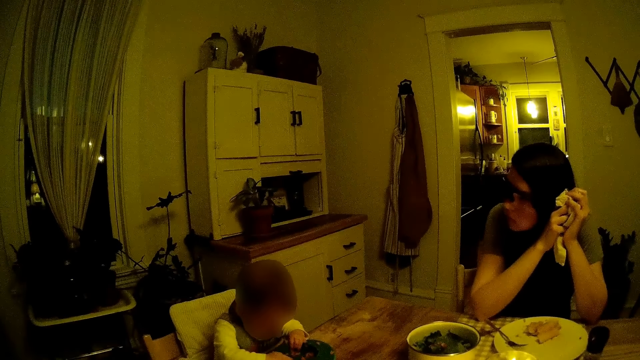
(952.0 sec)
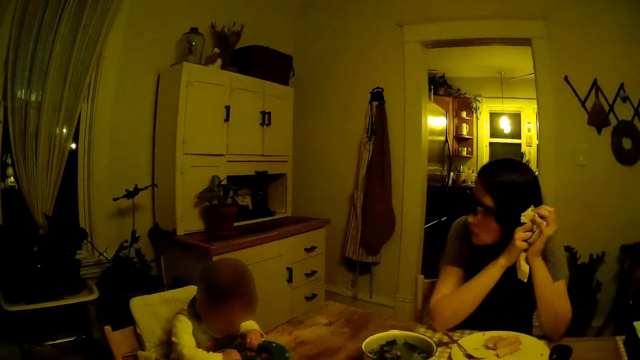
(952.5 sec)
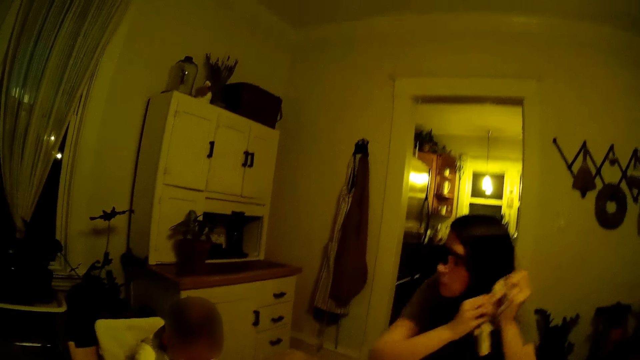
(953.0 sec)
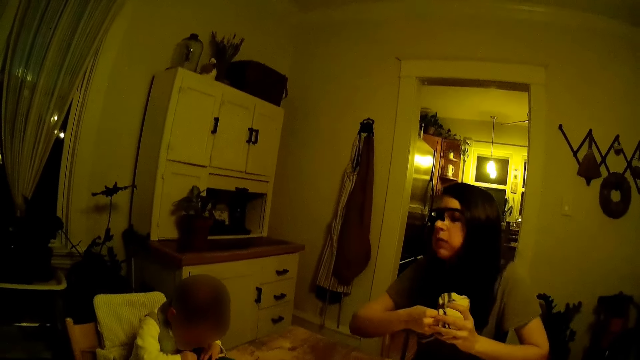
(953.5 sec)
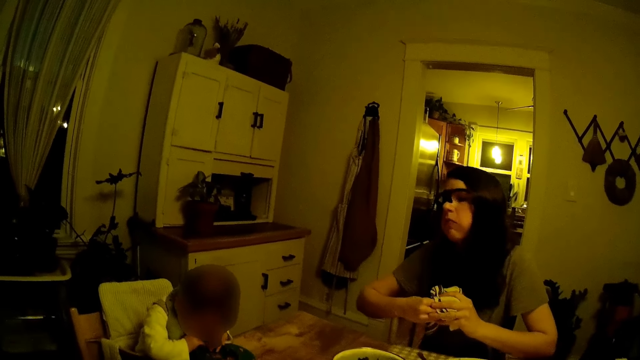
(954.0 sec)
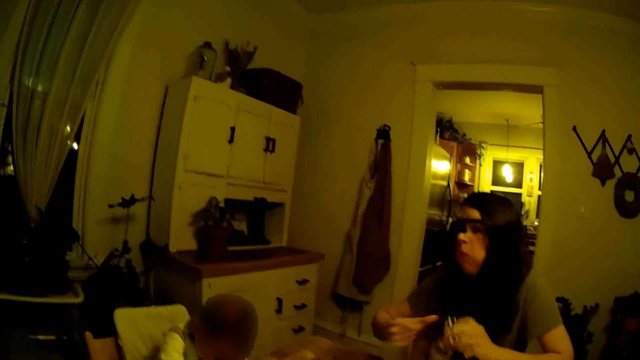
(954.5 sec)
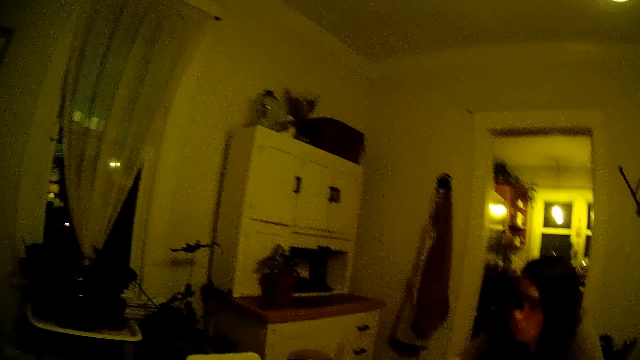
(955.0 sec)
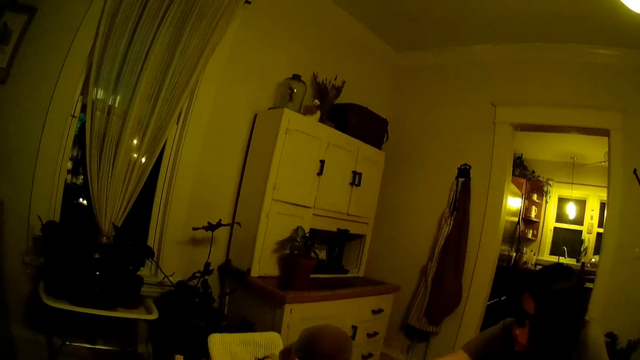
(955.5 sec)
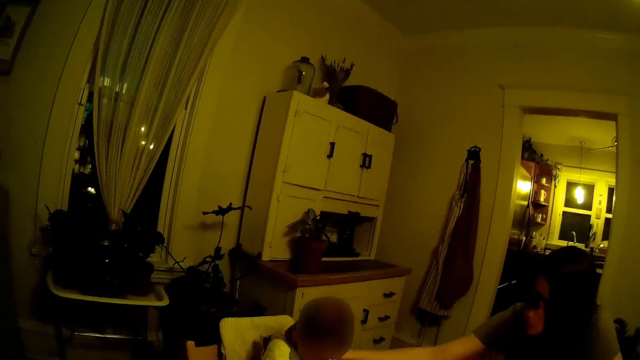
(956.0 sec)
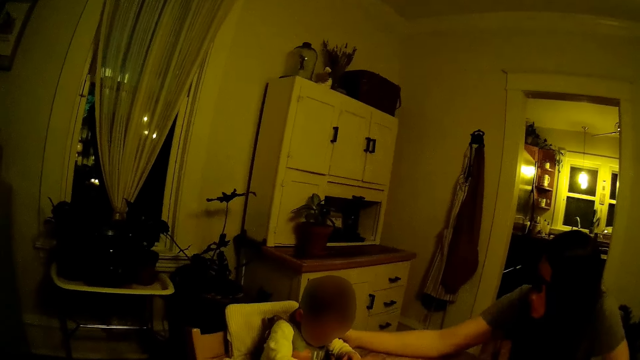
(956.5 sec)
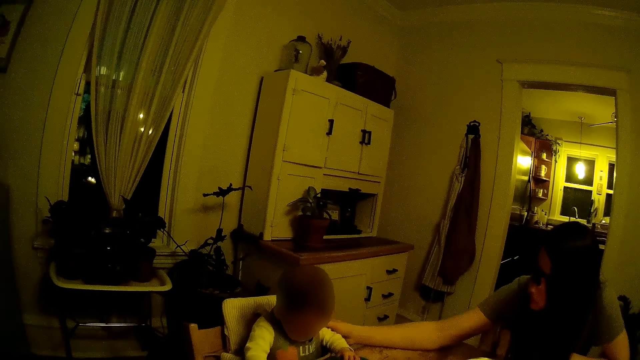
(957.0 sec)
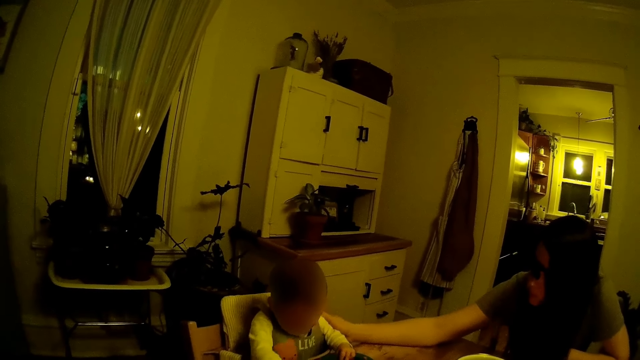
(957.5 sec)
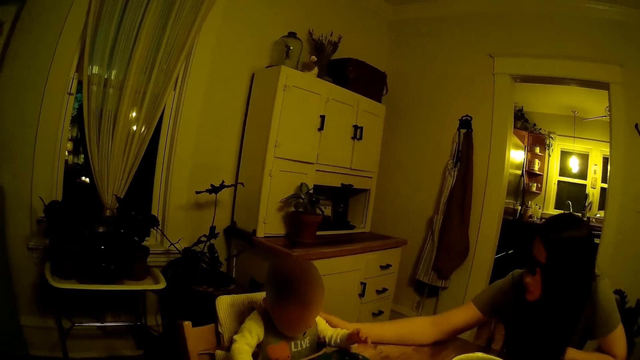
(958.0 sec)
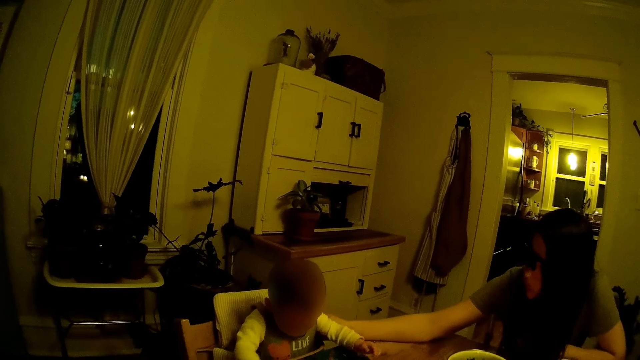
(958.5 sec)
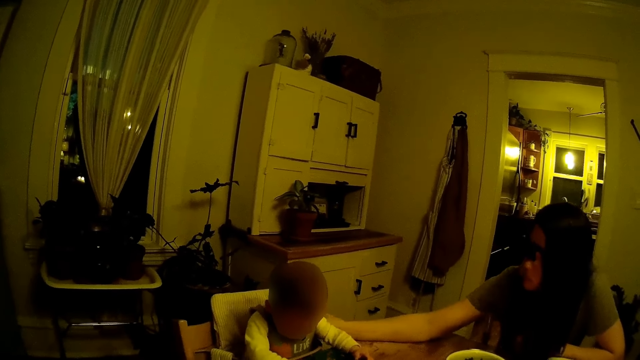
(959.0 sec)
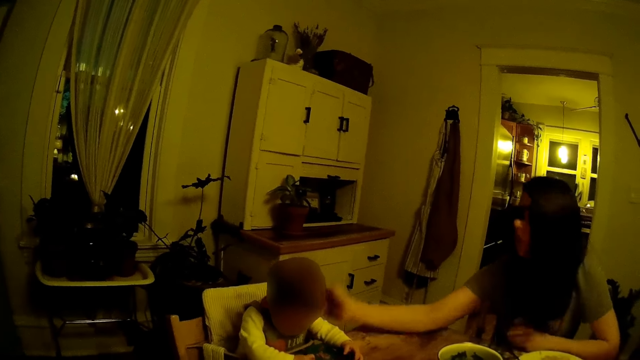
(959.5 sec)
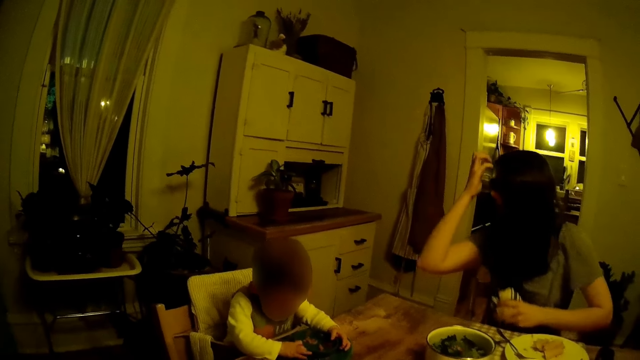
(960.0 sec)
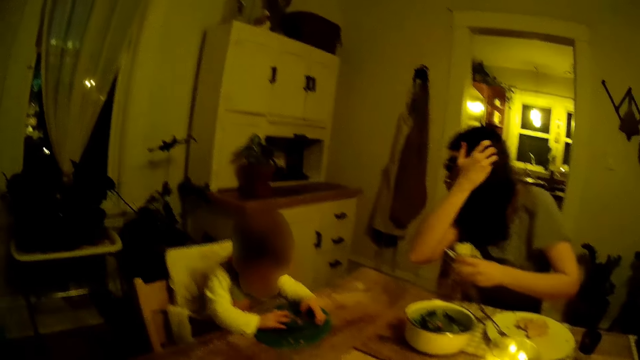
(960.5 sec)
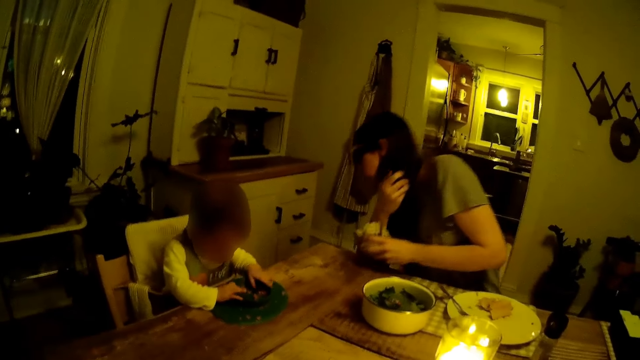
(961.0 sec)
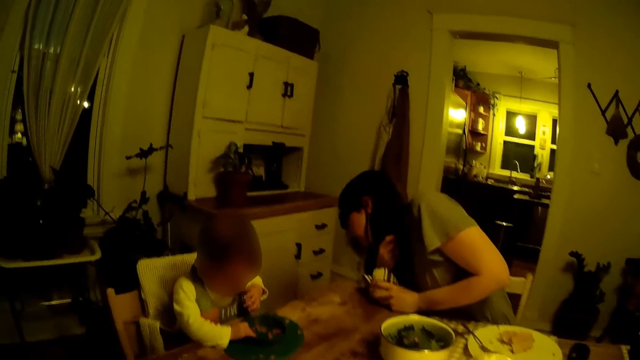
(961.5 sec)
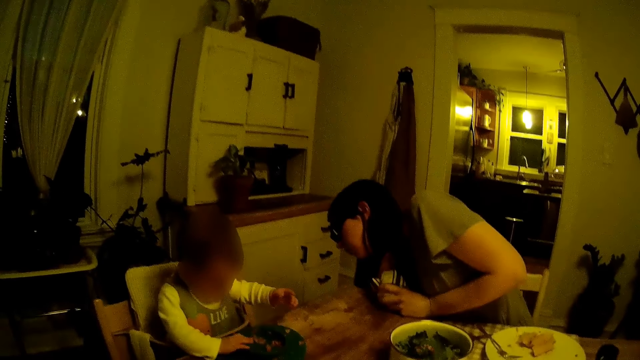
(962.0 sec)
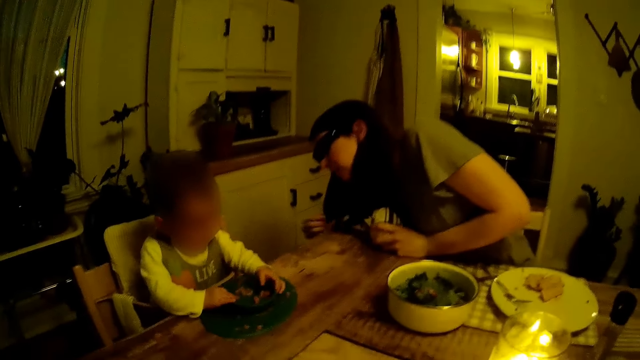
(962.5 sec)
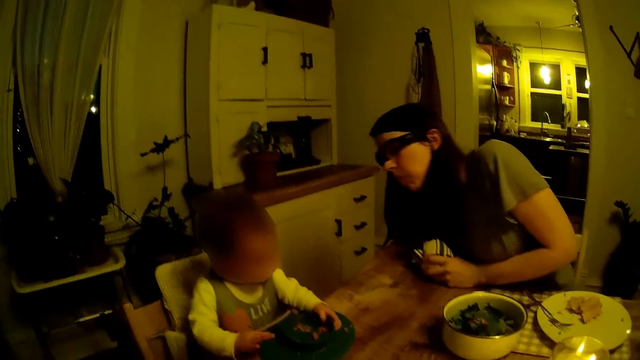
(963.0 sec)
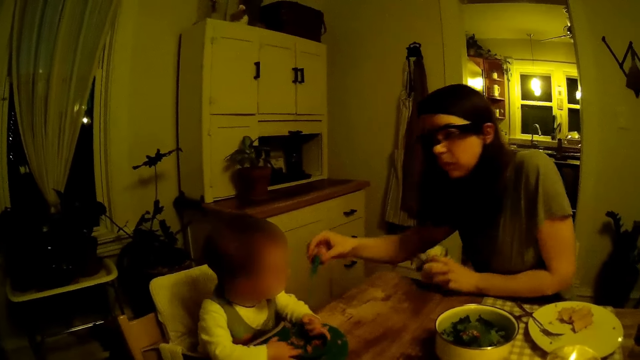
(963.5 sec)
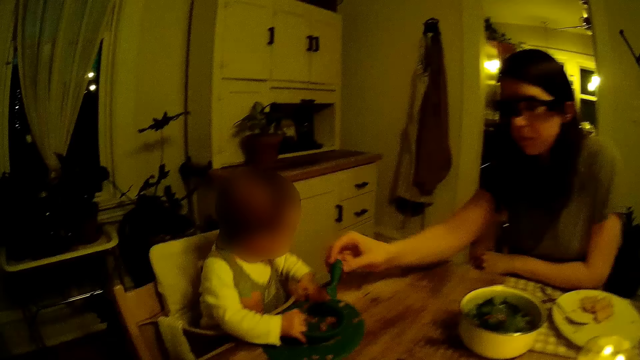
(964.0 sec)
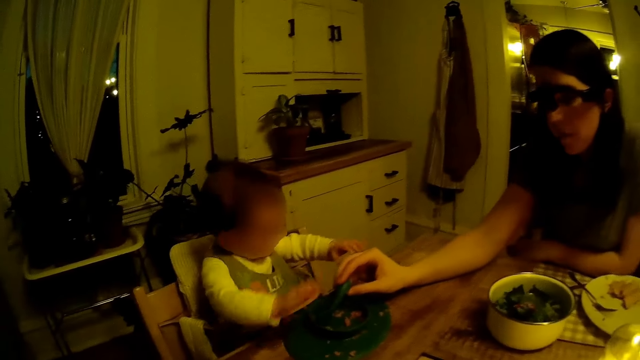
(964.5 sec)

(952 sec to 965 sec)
The woman passes the napkin to her left hand from her right hand, stretches the hand to the baby, interacts with the baby, and touches the baby with her right hand. The woman removes her right hand from the baby, packs her hair with her right hand, places her left hand on the table, and holds a spoon with her right hand. The woman gives the baby a toy.

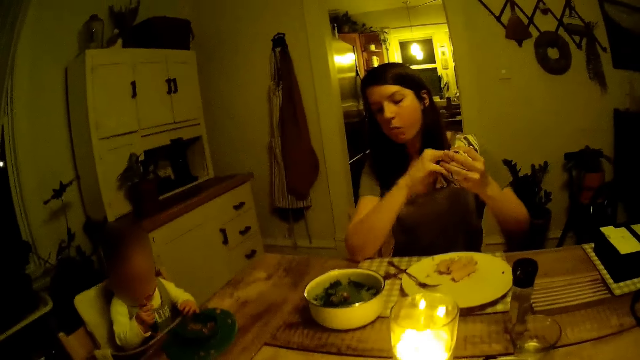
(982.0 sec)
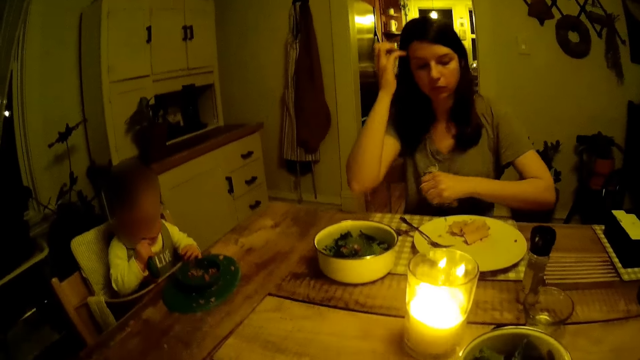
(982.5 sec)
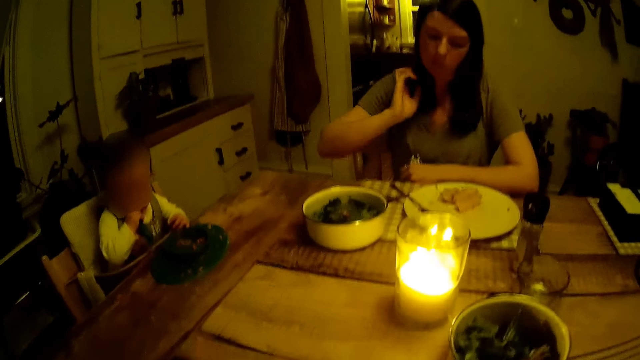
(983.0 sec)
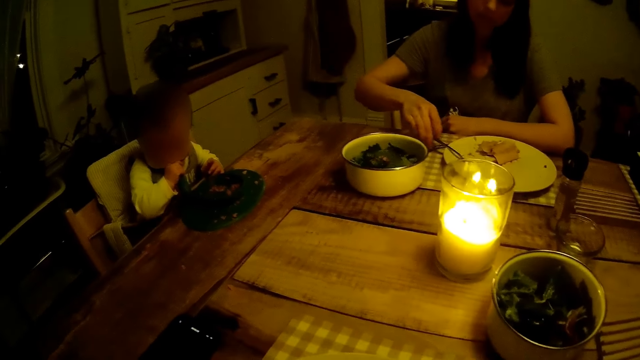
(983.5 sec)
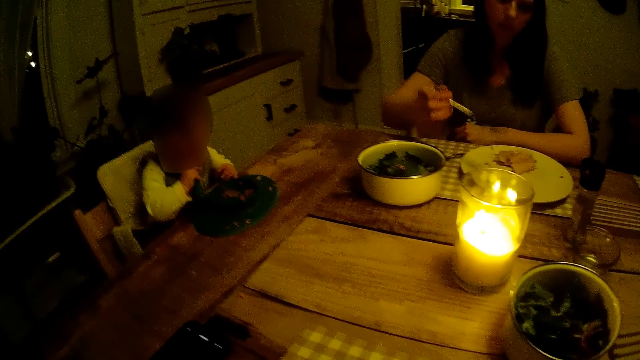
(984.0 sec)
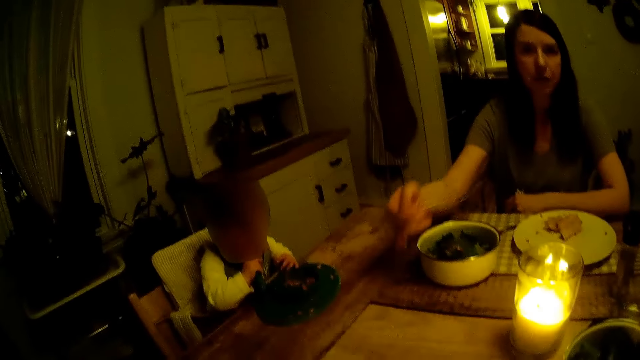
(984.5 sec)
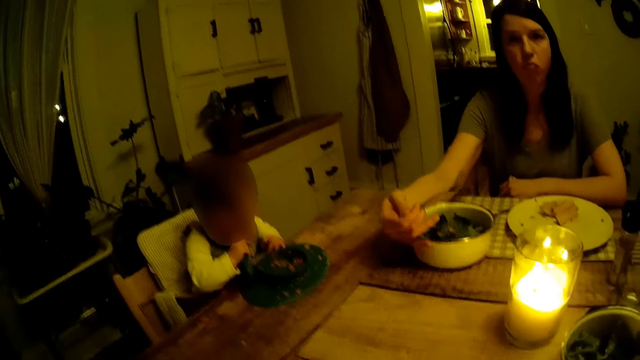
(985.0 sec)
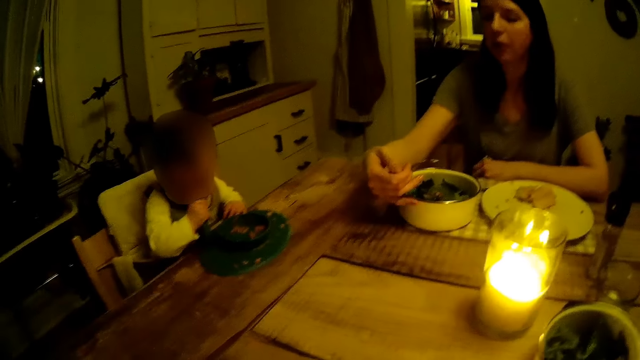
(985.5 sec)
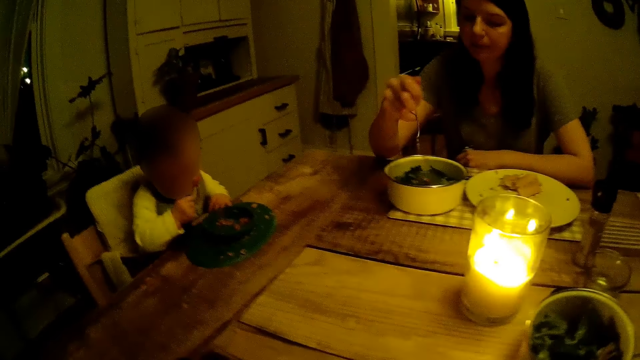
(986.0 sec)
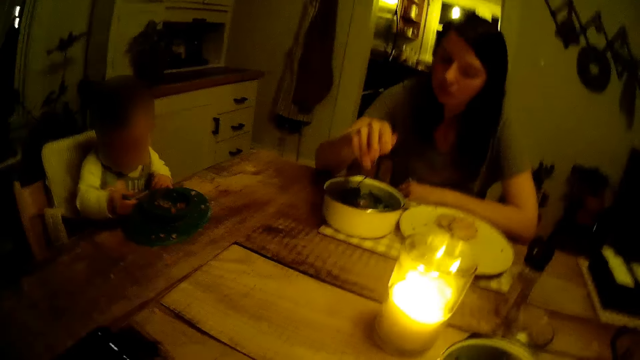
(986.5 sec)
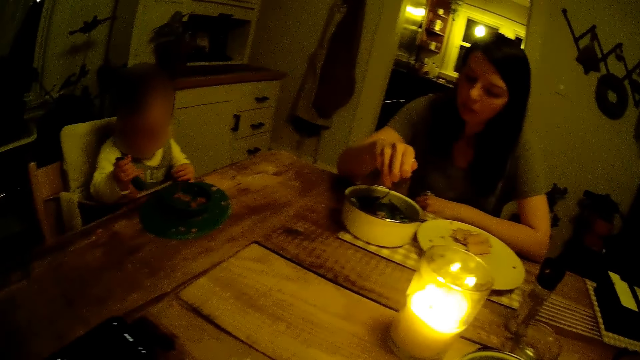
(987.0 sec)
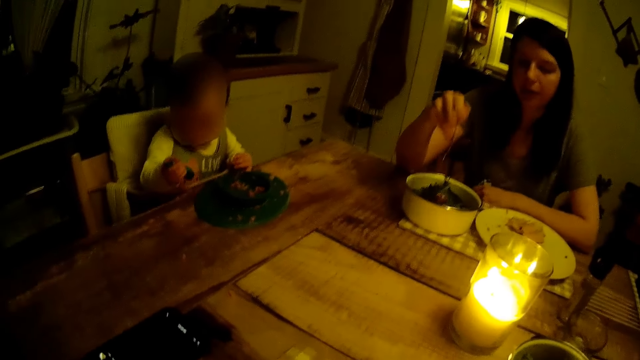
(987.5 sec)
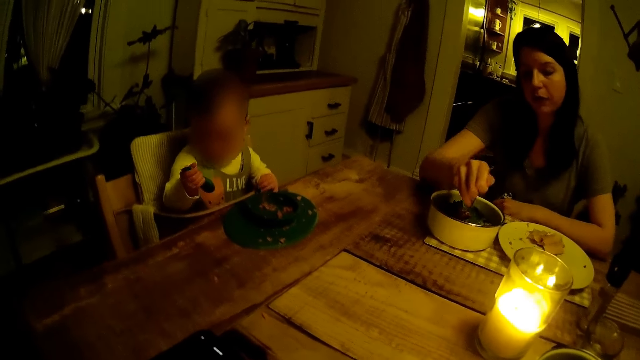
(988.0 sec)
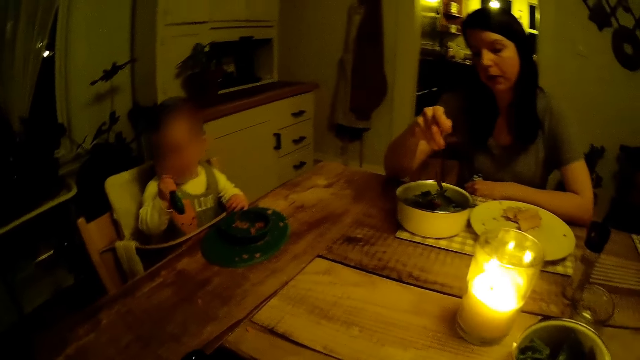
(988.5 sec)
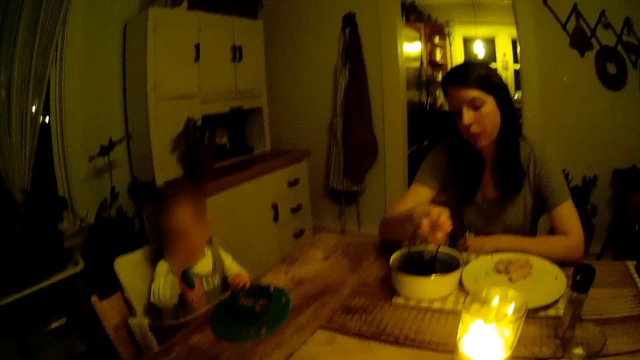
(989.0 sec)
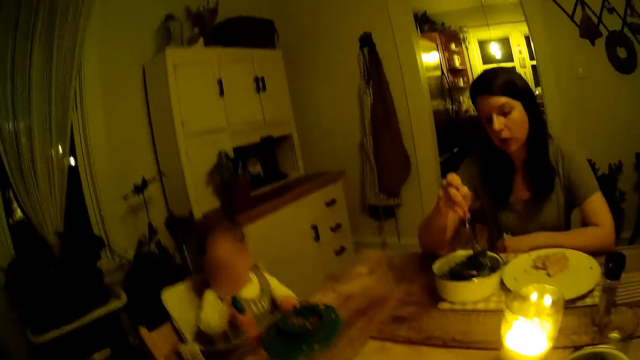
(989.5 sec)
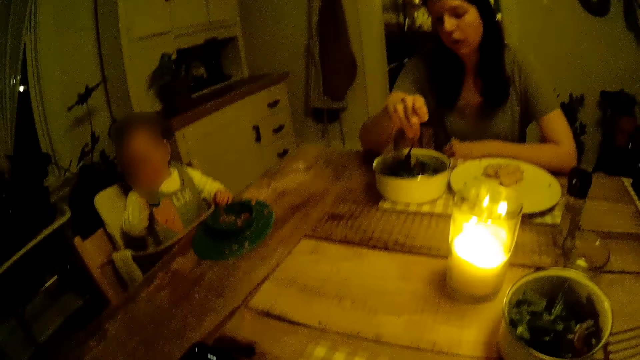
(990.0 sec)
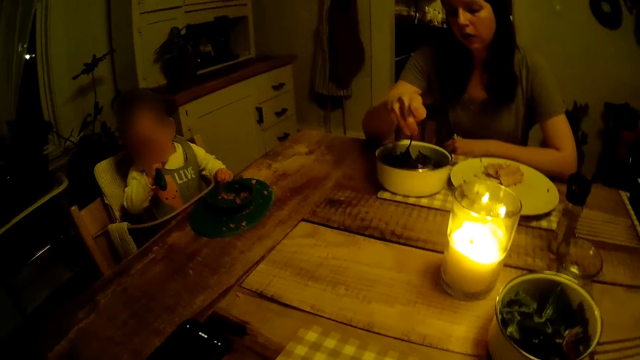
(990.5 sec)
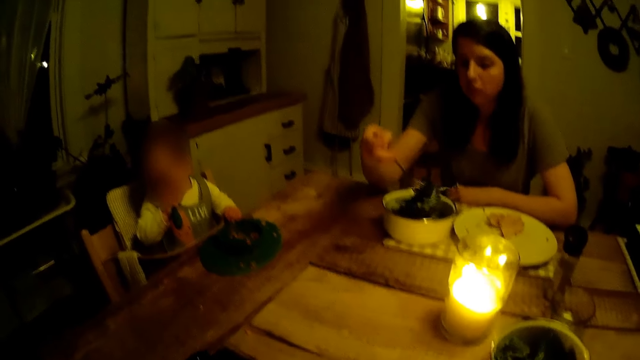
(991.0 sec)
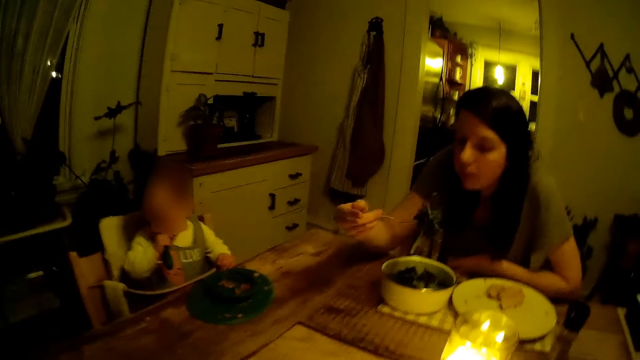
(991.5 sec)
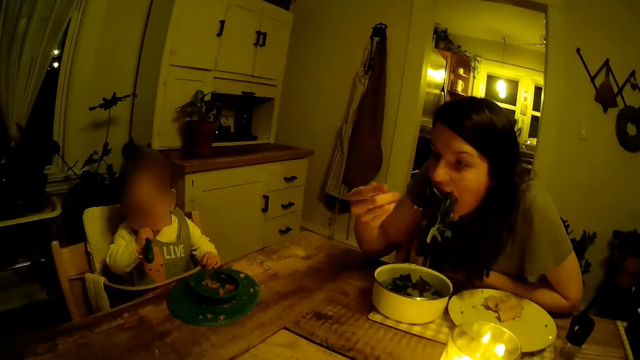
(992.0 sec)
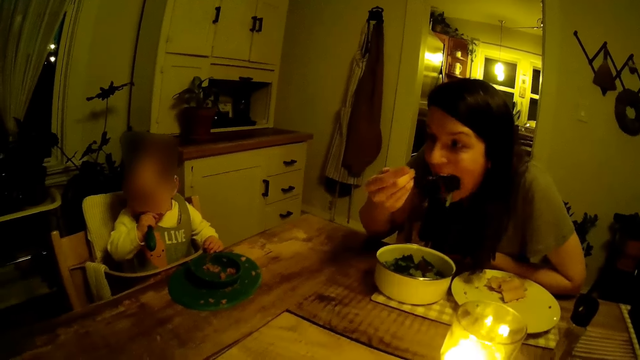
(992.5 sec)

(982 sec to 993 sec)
The woman passes the napkin to her left hand from her right hand, picks the fork on the plate with her right hand, pulls a bowl or serving dish on the table with her right hand, and scoops food from the serving dish. The camera wearer interacts with the woman. The woman picks some vegetable from the bowl with the fork in her right hand and puts the vegetable in her mouth with the fork in her right hand.
